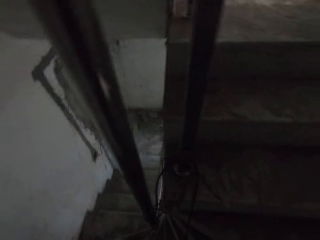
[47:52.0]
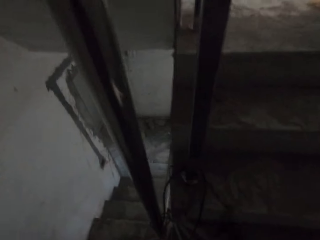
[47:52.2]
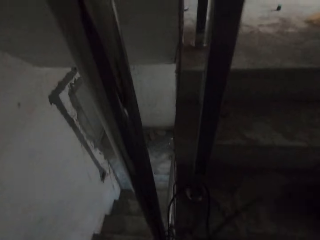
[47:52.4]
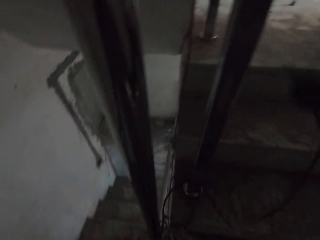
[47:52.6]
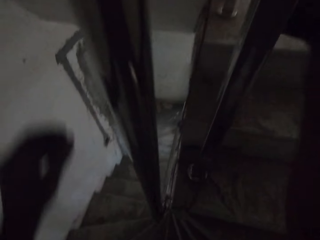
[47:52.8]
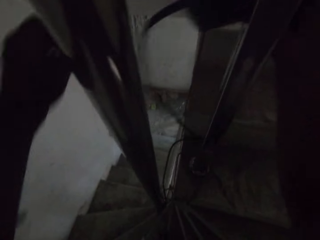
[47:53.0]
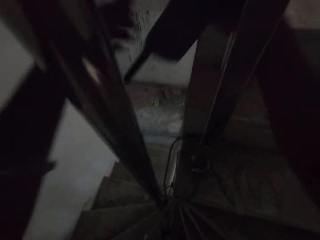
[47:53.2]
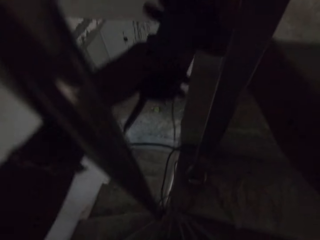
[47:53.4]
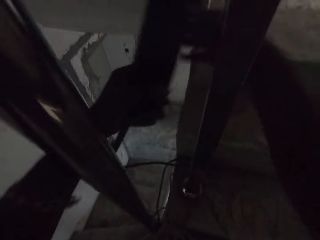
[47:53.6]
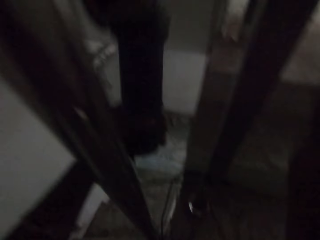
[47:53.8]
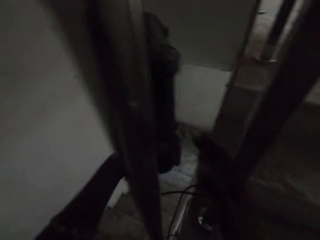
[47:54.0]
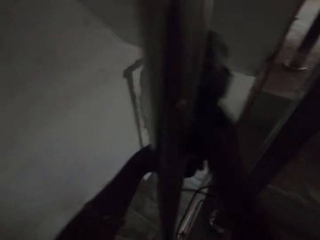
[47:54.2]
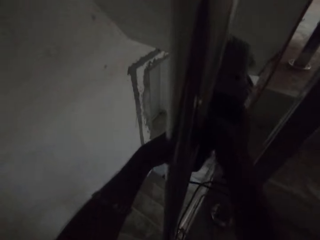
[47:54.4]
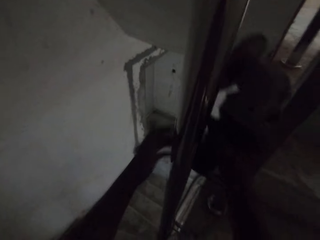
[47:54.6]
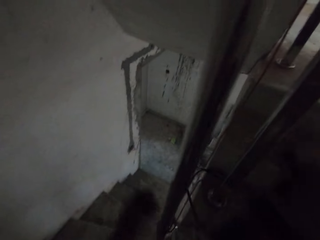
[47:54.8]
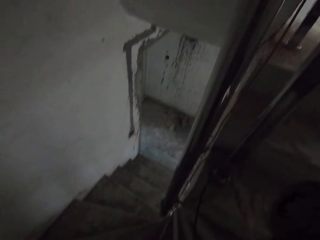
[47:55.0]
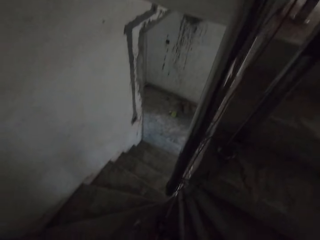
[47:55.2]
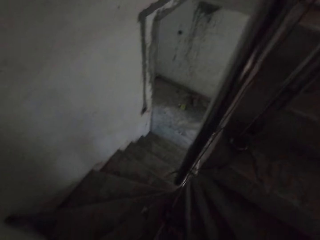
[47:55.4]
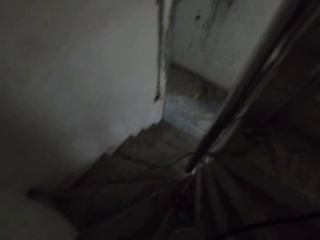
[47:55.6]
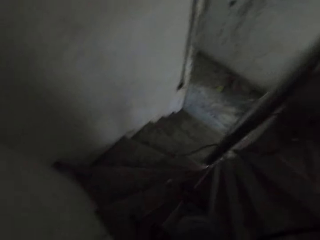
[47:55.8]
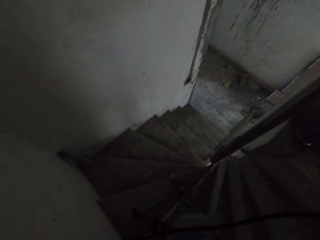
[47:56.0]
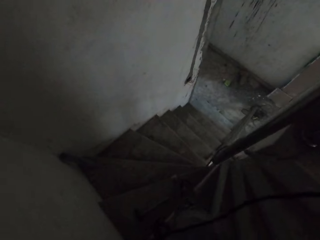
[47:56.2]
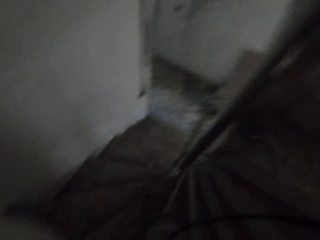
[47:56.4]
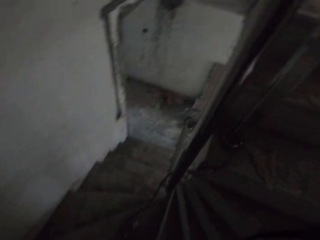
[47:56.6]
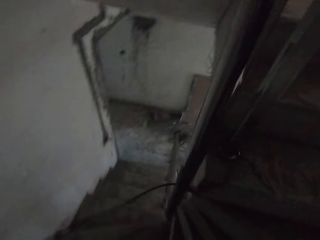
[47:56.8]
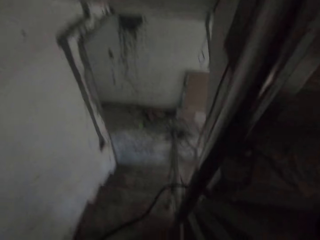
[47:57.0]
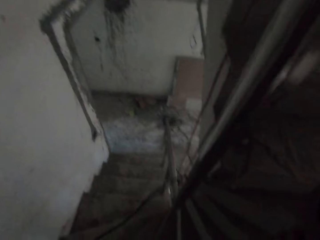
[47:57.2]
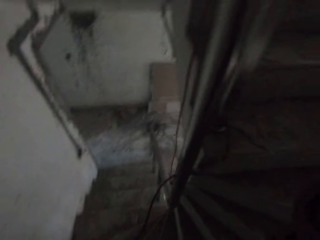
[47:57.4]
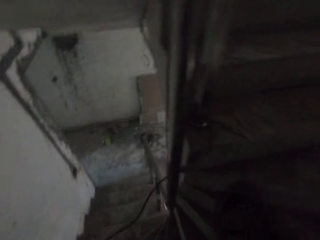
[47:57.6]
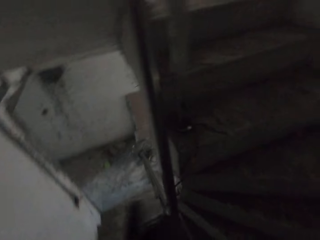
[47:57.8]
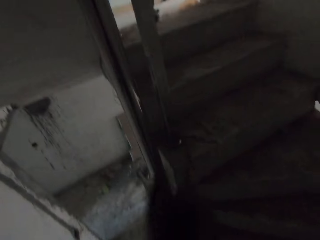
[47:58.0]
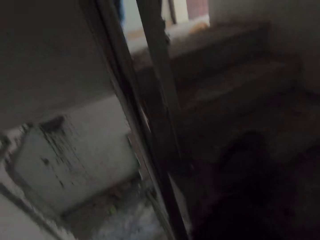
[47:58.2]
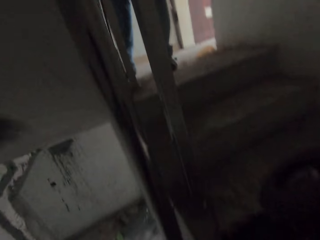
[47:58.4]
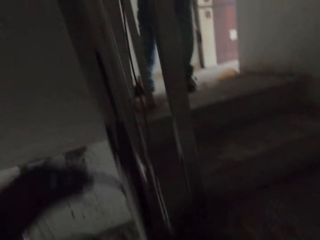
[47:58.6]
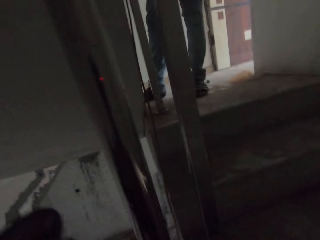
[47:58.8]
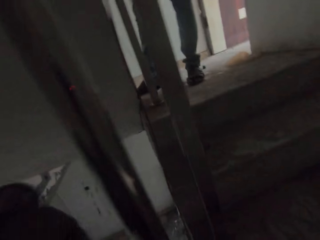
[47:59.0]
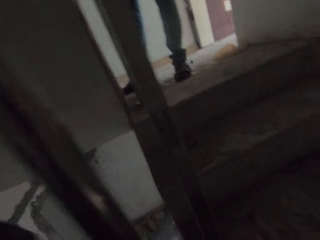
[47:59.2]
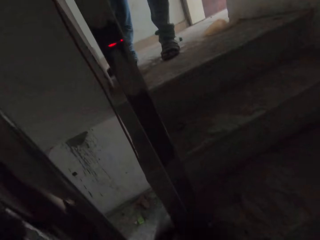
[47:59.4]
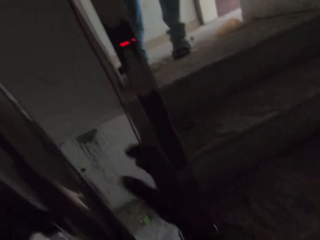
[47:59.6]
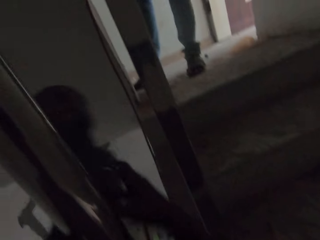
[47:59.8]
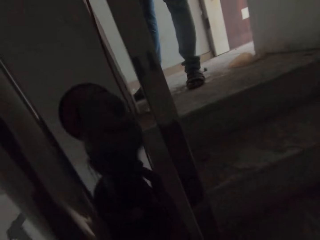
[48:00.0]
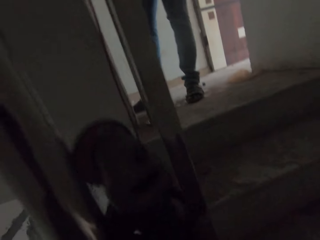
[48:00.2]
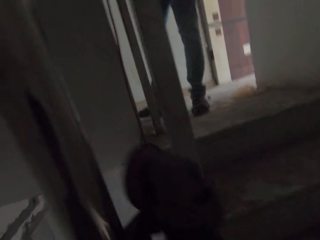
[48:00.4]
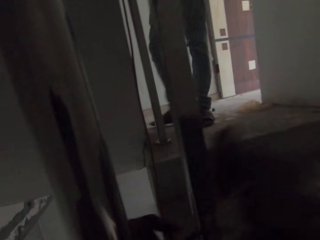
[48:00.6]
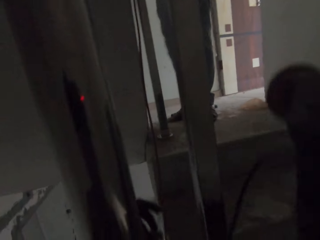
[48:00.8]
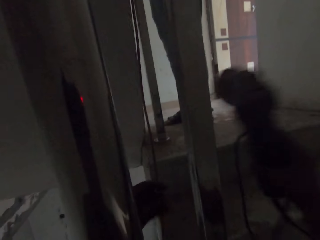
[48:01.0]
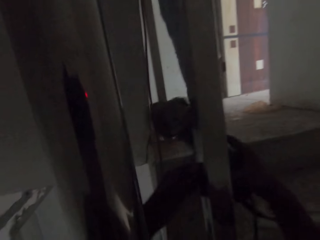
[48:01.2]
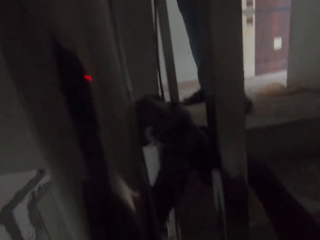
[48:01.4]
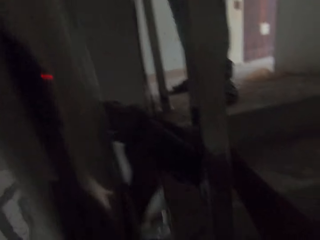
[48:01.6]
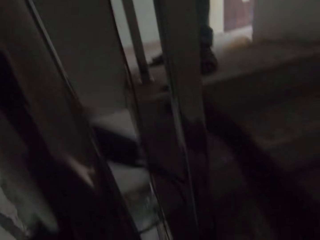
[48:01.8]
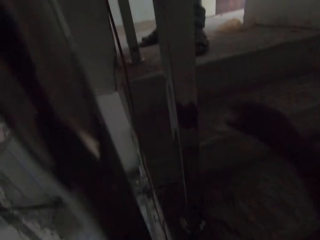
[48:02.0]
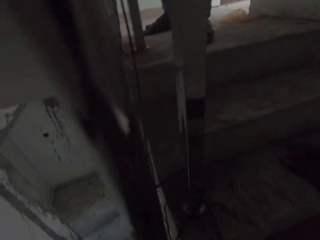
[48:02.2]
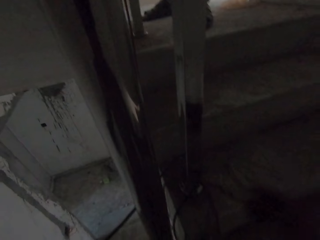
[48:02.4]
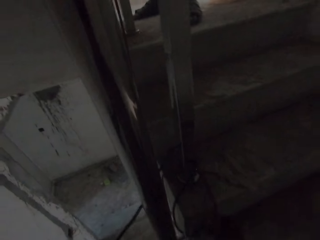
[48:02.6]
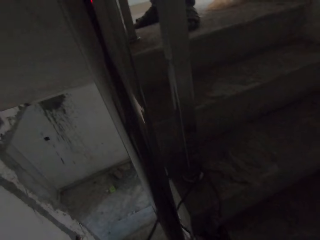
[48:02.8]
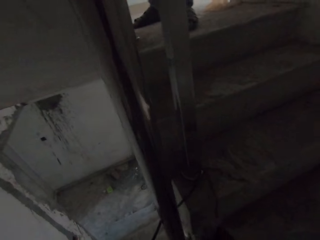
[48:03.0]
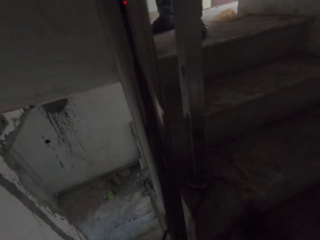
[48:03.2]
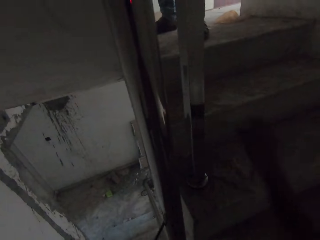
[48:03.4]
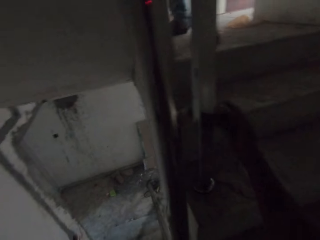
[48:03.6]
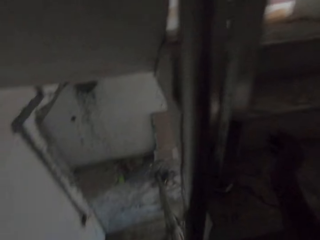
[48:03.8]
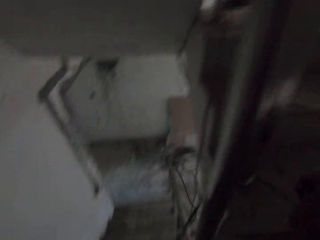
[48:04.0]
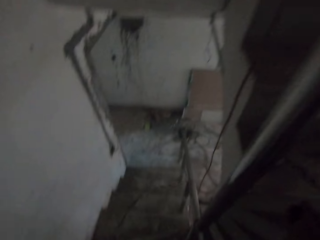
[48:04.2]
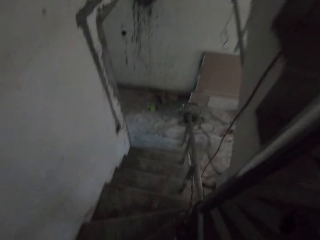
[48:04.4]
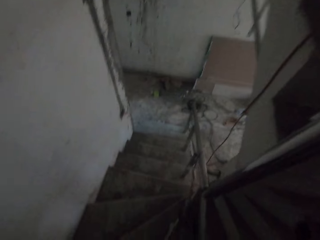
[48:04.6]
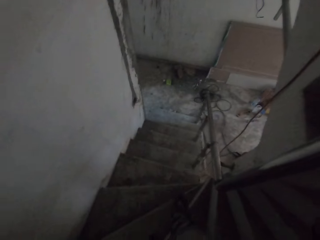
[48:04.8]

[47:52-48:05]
The camera wearer passes the angle grinder with his hands through the stair railing. He holds something. He rotates something round the metal railing. He pulls a cable. He looks up. He rotates something round the metal railing.

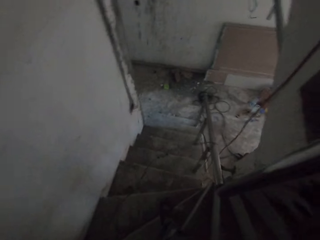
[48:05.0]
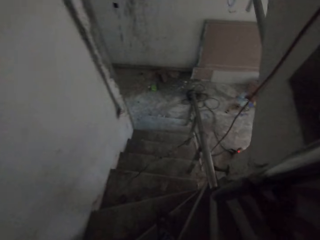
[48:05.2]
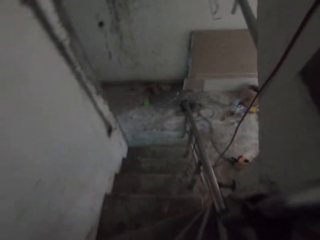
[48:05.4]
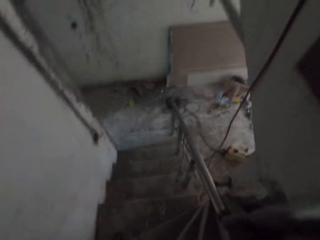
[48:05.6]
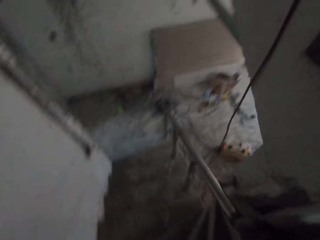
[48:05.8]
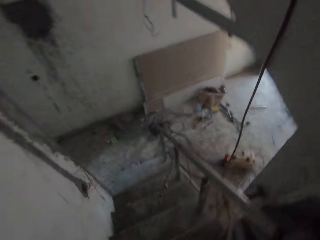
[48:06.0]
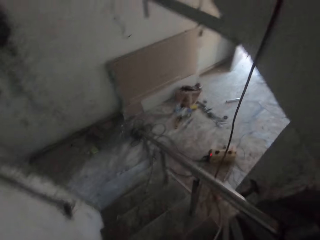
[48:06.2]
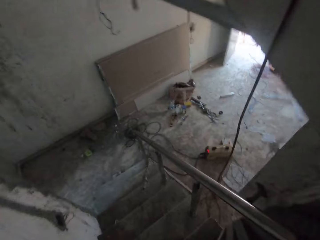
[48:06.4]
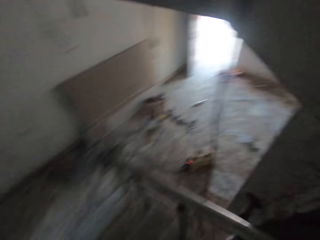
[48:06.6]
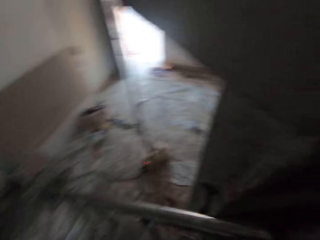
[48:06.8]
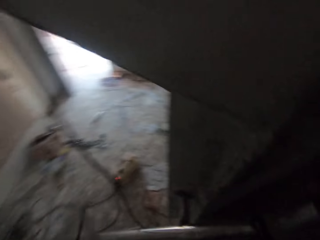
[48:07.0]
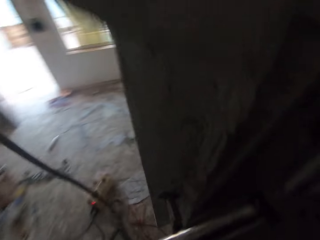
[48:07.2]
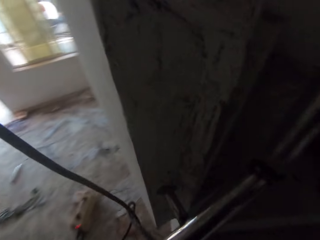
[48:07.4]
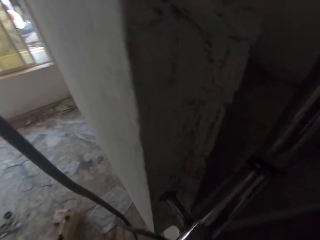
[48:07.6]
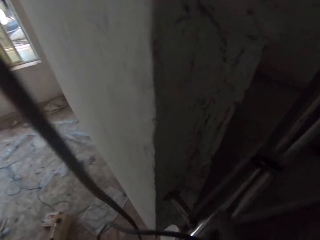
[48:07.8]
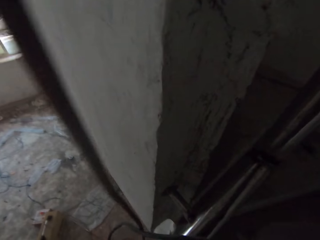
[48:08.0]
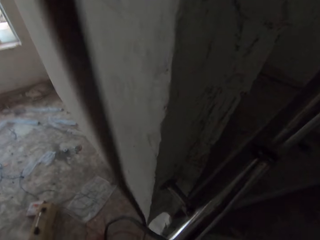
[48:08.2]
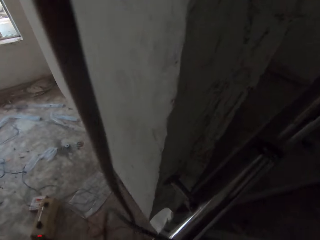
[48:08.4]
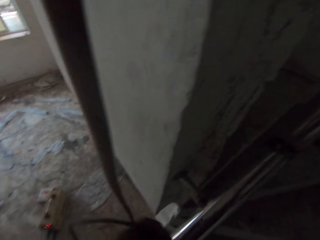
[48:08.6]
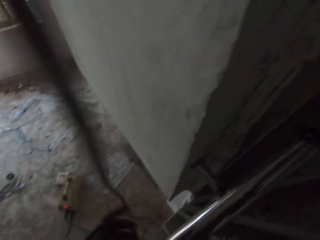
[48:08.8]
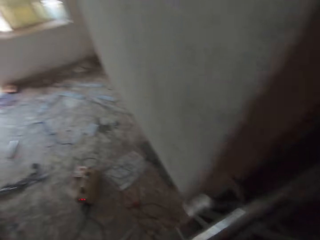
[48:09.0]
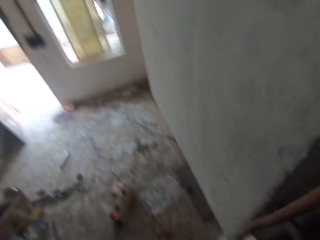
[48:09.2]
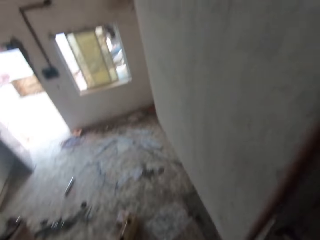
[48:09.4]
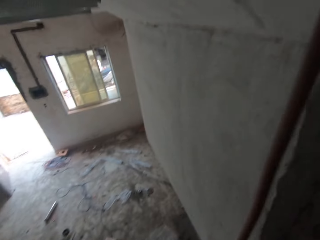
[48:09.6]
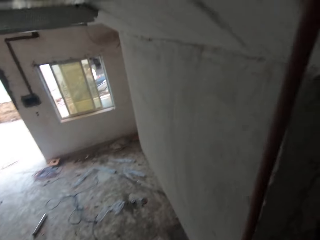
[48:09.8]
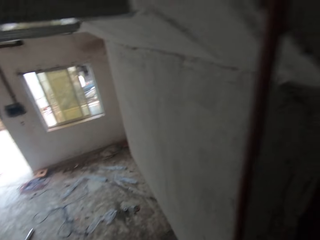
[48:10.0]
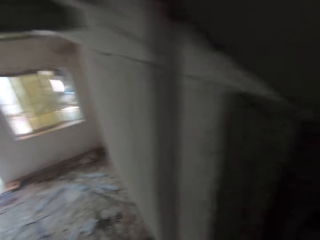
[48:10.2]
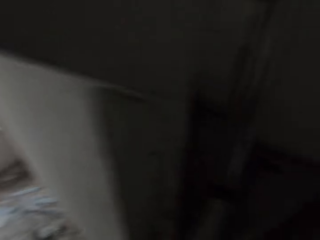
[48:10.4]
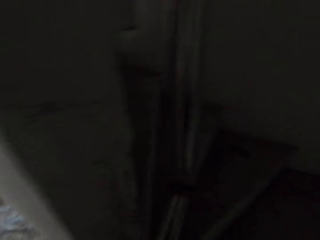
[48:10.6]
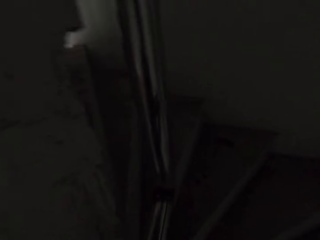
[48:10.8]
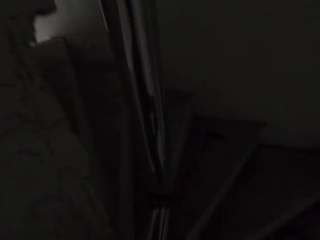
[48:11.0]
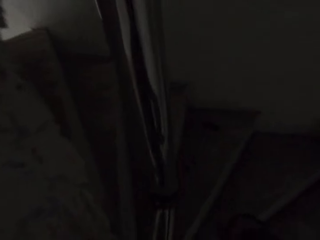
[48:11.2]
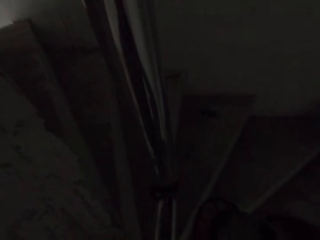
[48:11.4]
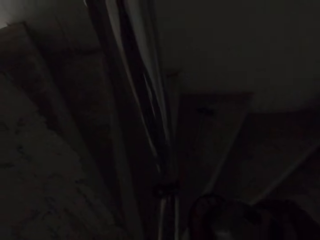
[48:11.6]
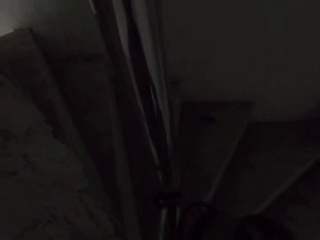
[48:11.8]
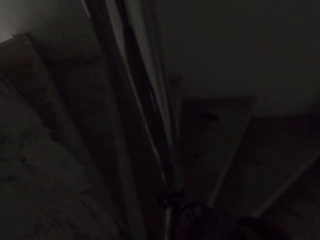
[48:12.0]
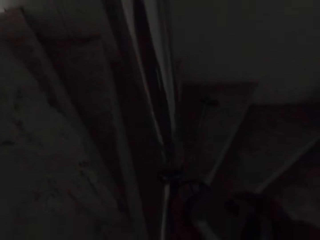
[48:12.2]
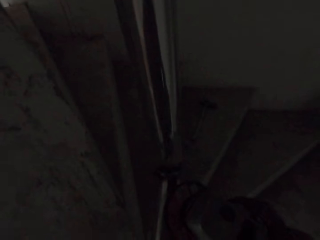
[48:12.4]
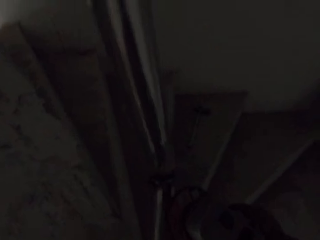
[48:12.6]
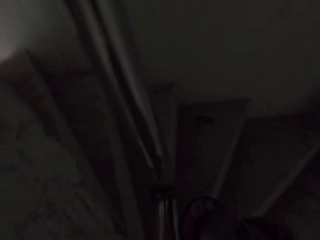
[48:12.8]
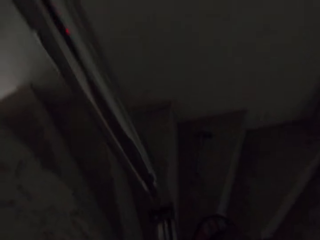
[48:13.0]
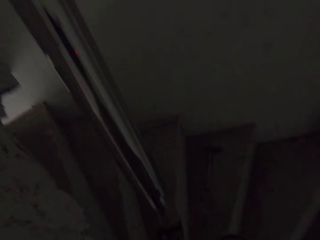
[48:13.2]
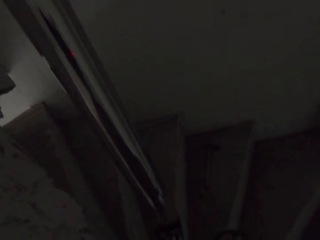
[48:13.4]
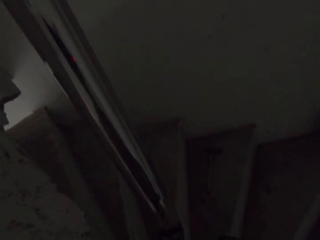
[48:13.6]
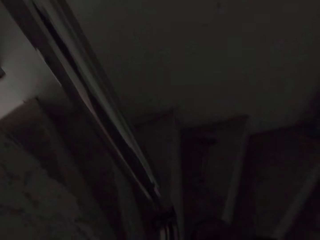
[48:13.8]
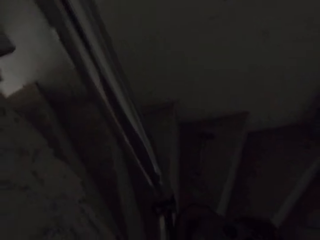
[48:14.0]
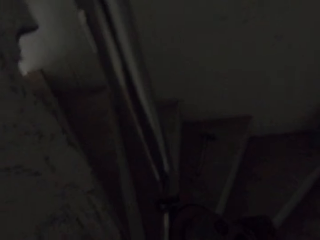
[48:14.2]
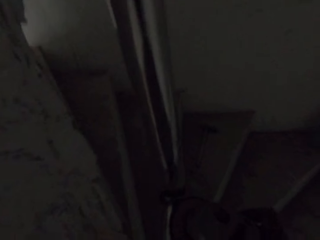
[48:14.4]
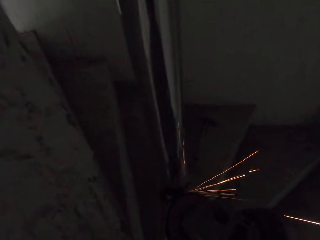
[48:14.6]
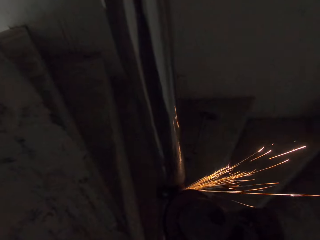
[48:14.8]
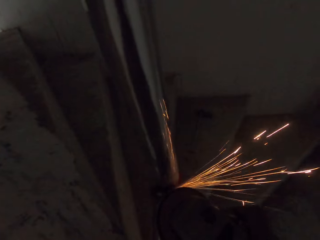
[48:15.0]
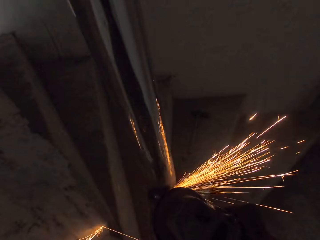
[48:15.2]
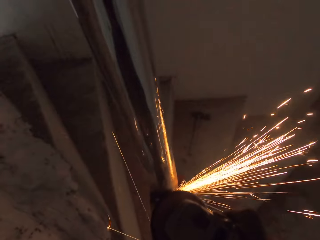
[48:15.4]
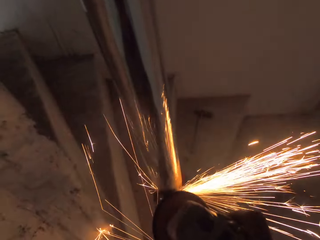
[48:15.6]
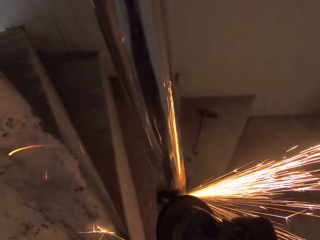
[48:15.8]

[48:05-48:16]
The camera wearer goes down the stairs. They pull a cable. They look around the room. They refine a metal railing.
